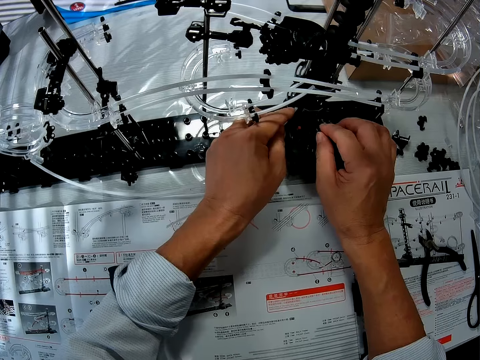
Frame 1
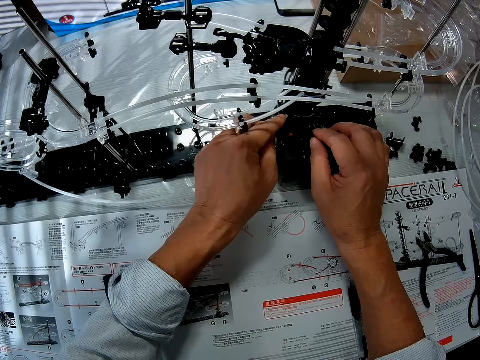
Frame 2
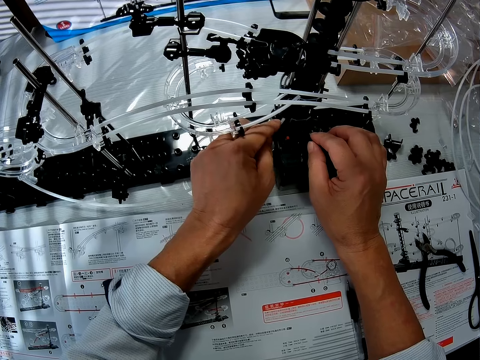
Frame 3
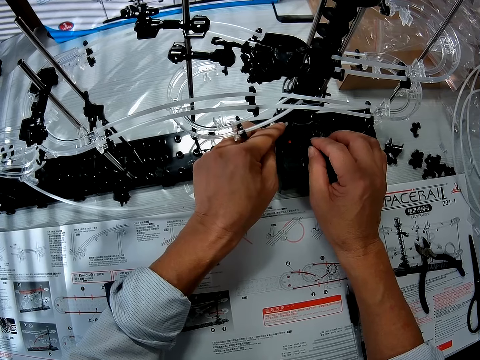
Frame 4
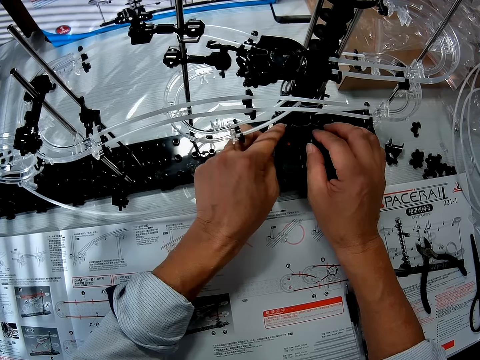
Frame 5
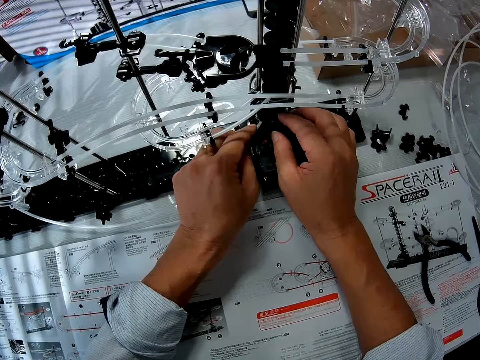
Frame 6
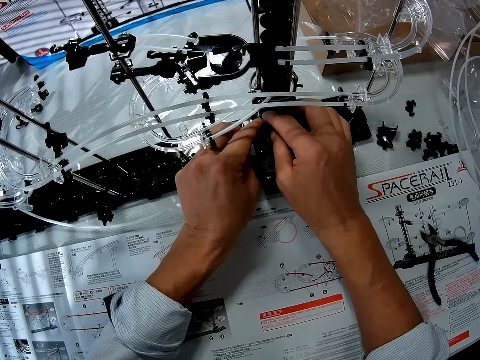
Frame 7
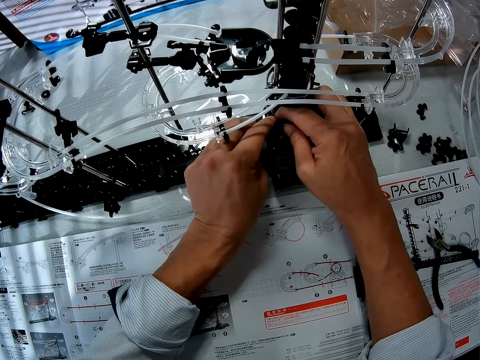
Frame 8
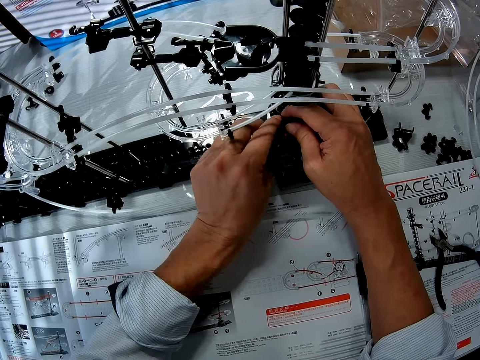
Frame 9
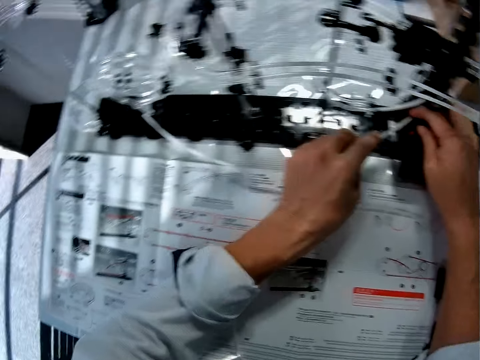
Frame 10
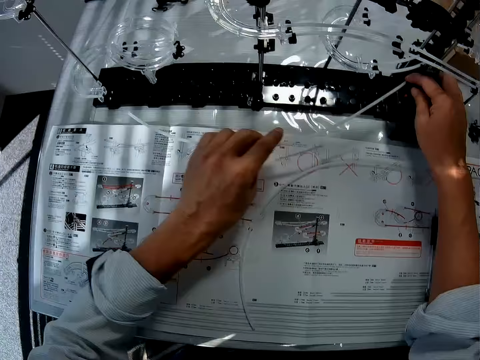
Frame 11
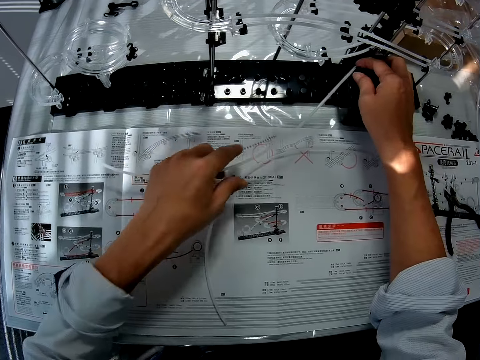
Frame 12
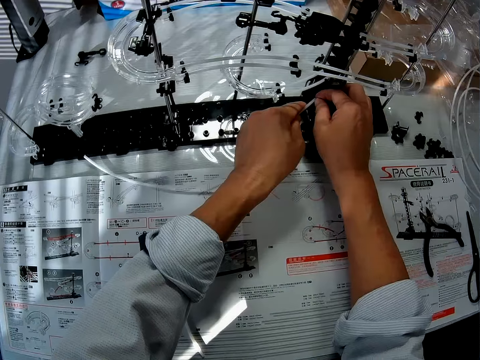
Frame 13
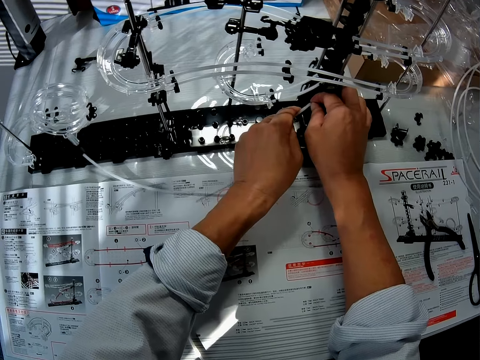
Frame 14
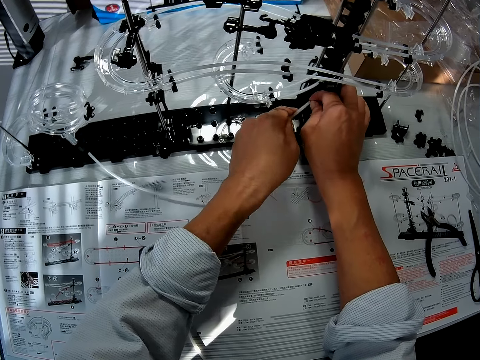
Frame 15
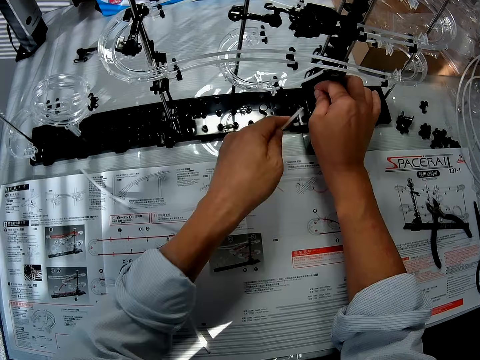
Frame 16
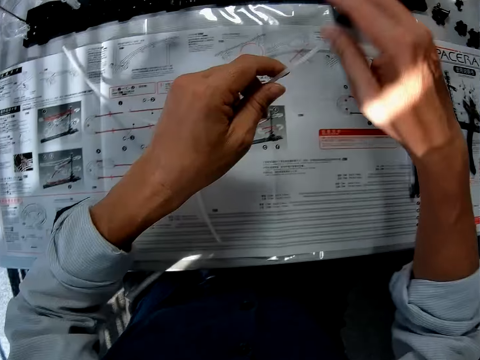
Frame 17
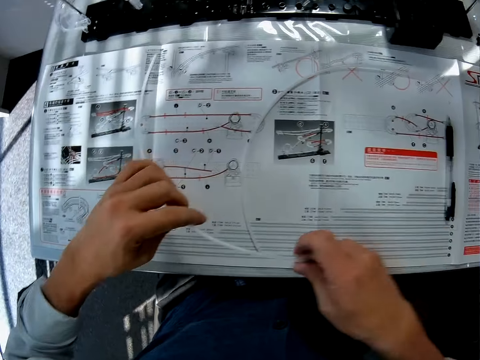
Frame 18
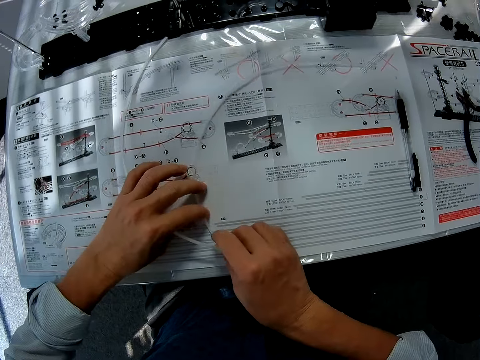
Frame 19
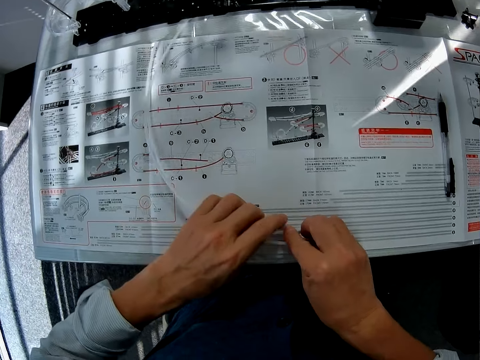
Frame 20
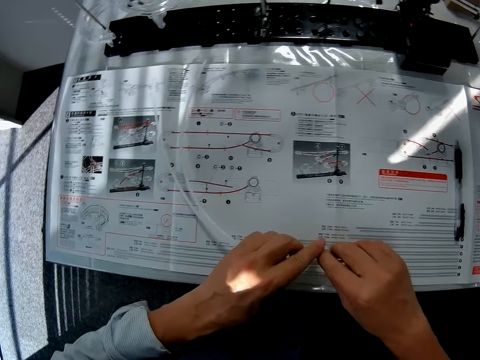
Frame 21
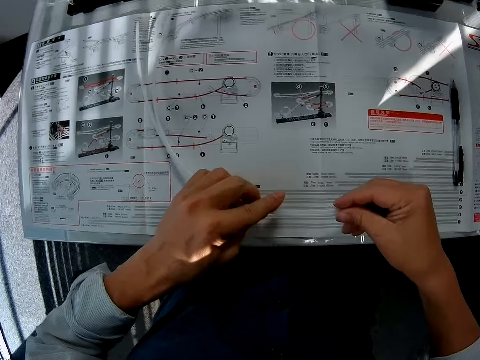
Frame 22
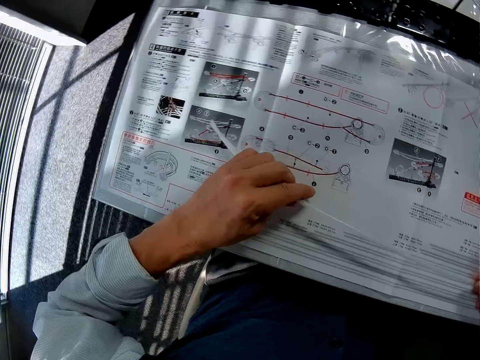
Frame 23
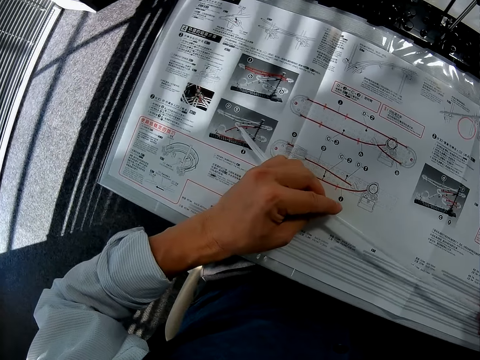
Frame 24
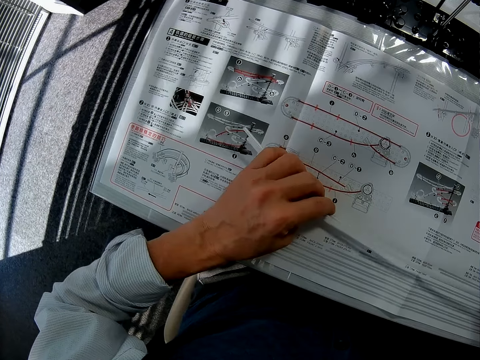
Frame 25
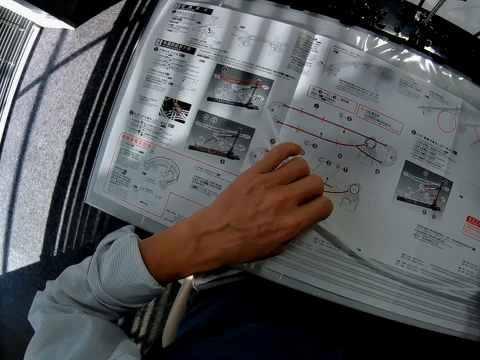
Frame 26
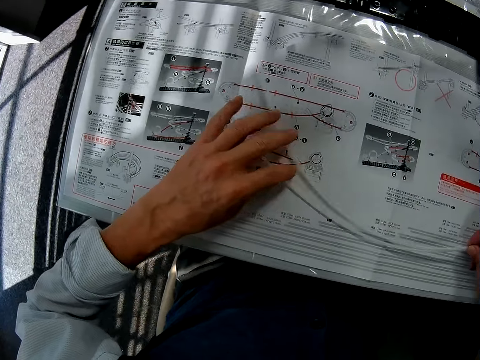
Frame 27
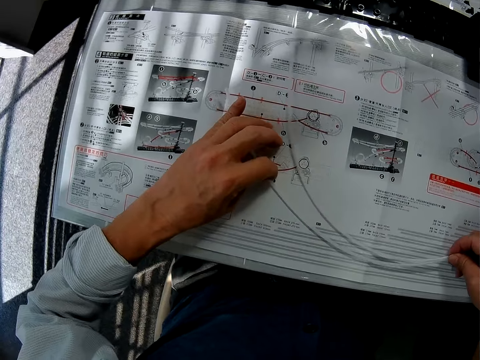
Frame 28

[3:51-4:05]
The camera wearer fits the standard rail piece on a start part. They hold the standard rail piece. They fit the standard rail piece on the start part. They remove the standard rail piece from the start part. They hold the standard rail pieces. They straighten the standard rail pieces.

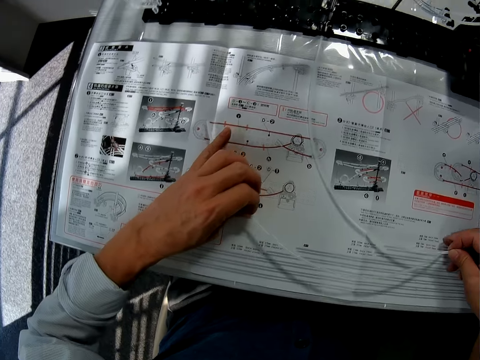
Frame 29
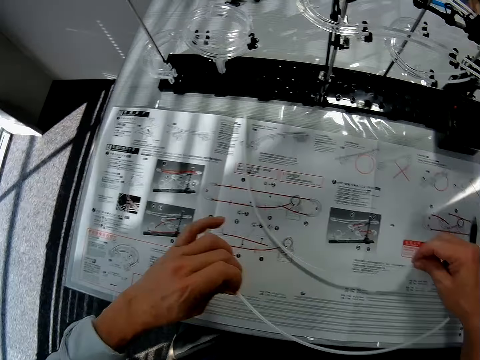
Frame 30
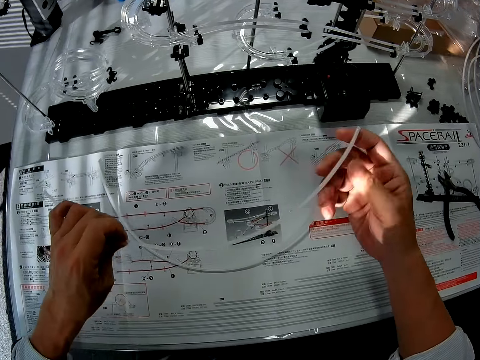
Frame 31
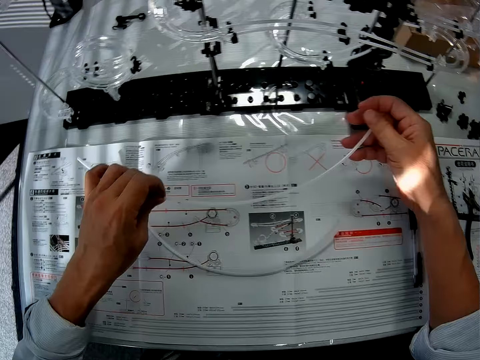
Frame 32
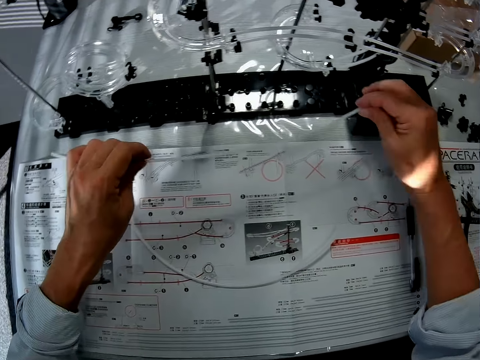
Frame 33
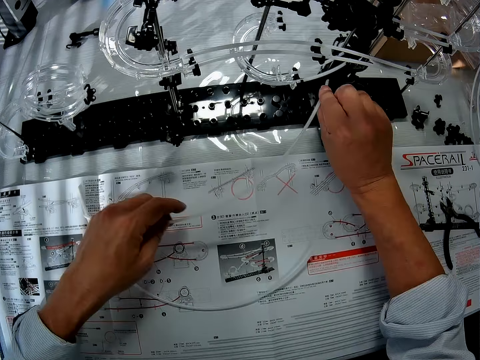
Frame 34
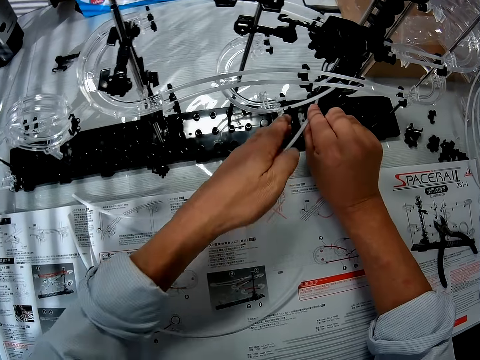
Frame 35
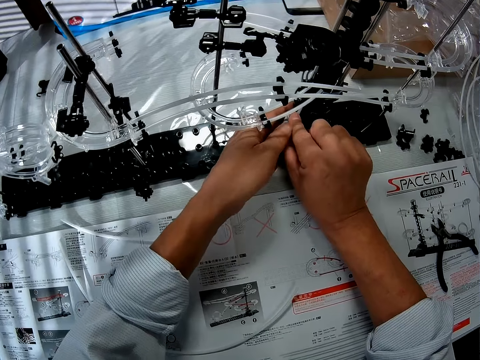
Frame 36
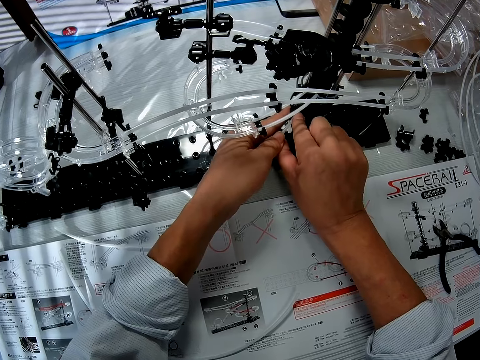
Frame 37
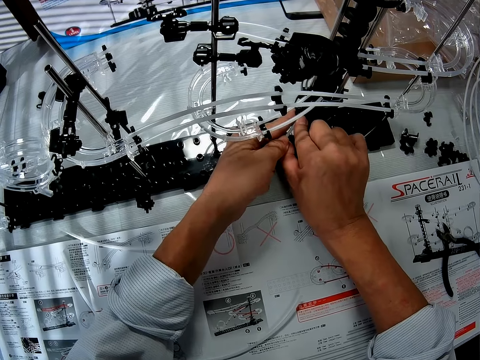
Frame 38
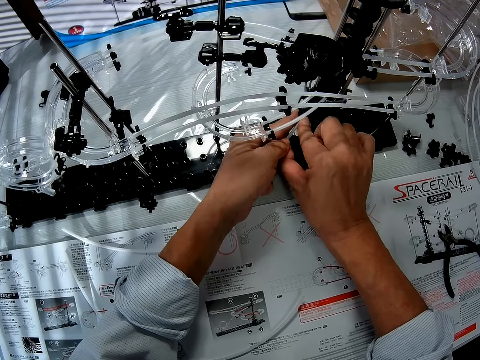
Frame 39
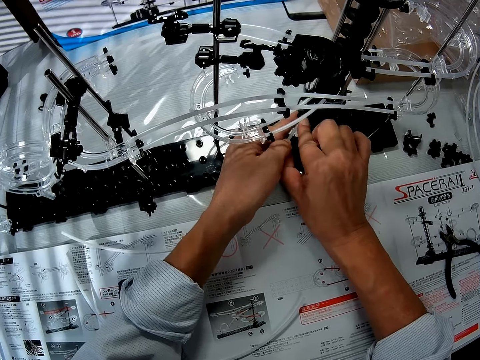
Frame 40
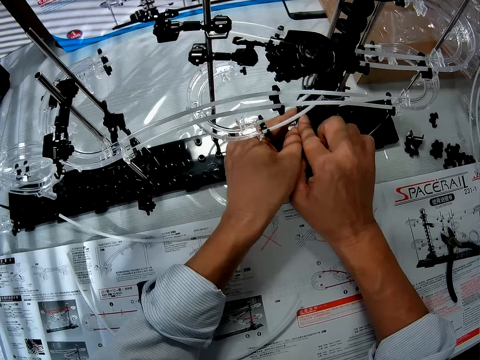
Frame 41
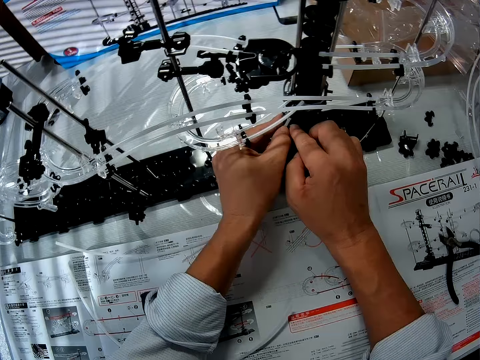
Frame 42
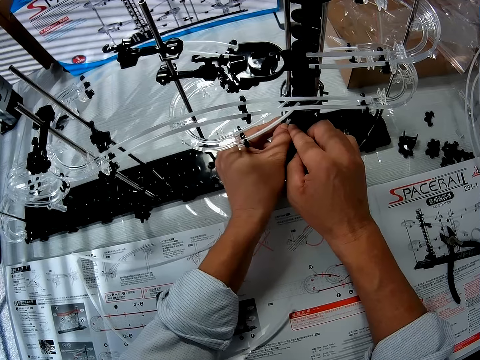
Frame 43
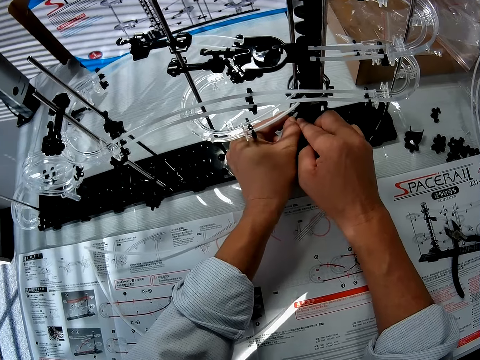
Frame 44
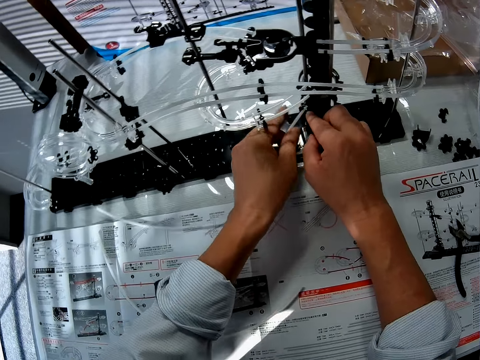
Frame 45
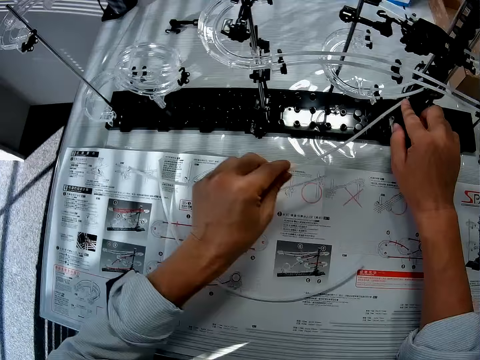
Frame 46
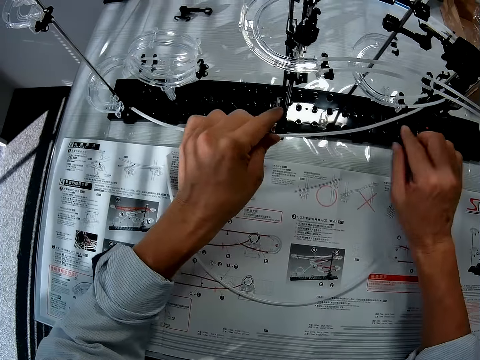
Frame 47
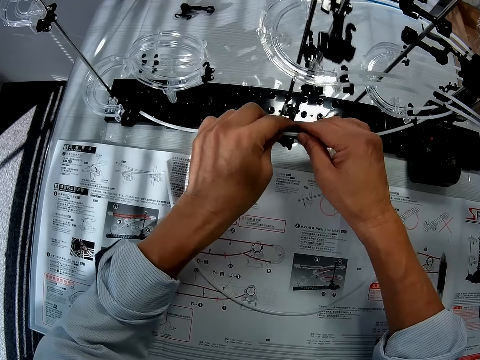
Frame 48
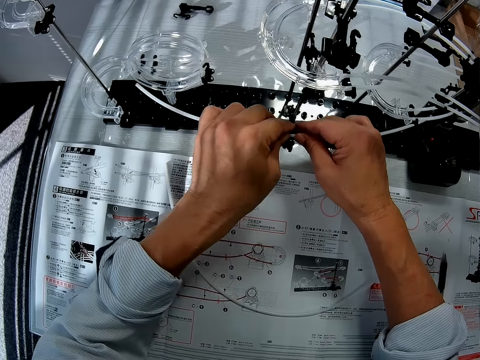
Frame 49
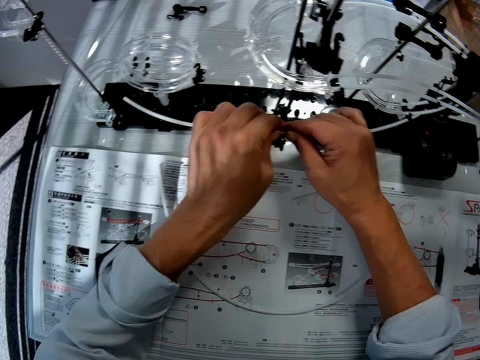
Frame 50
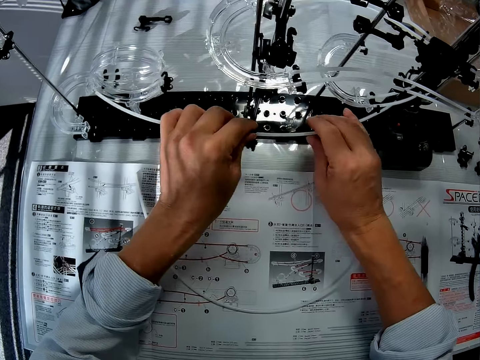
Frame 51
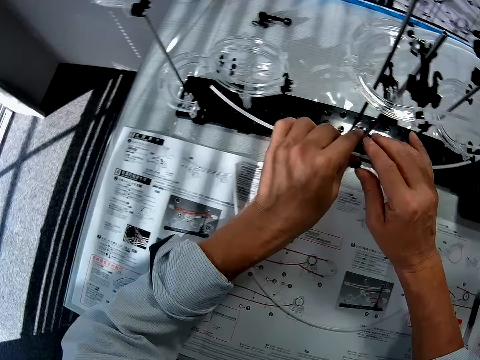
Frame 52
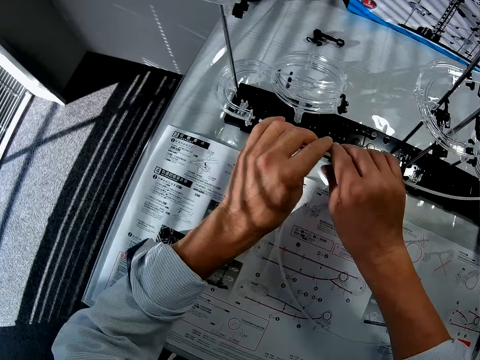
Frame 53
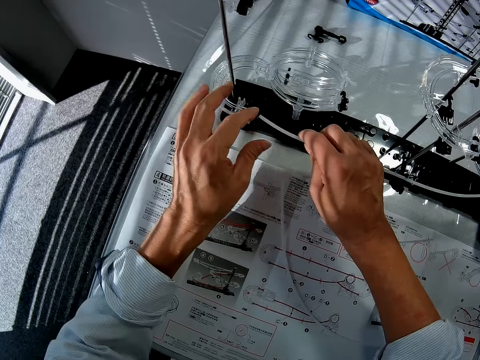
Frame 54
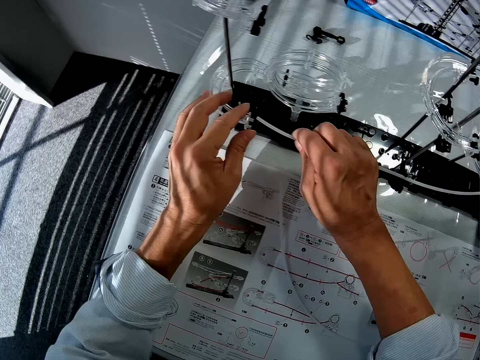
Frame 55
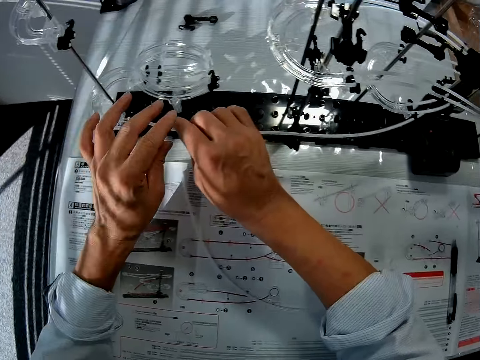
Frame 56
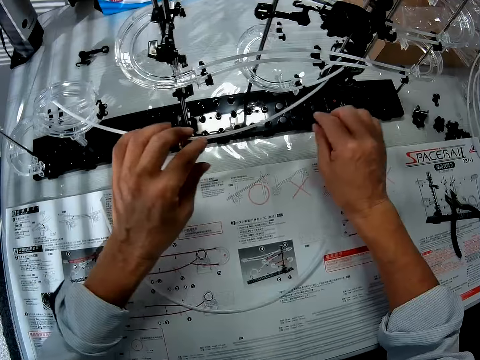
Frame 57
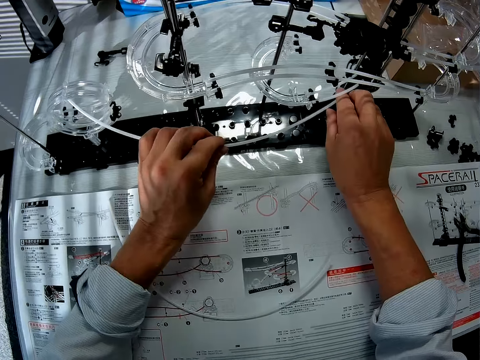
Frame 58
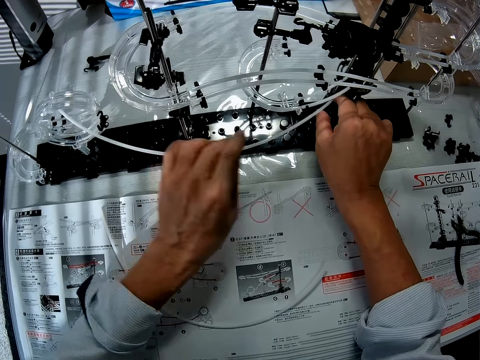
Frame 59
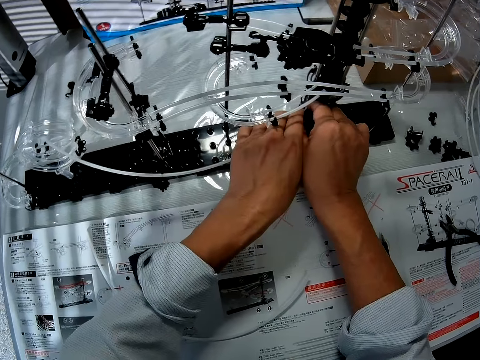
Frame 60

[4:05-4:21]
The camera wearer picks up a standard rail piece from the space rail manual. They fit the standard rail piece on a start part. They fit the standard rail piece on a rail stand. They fit the standard rail on a corner A.
